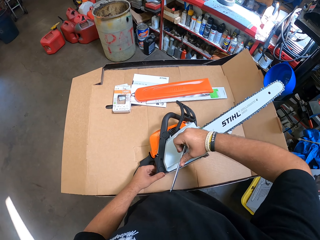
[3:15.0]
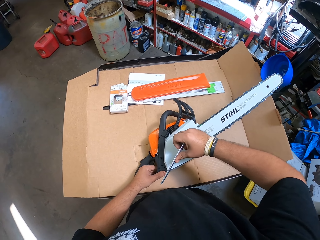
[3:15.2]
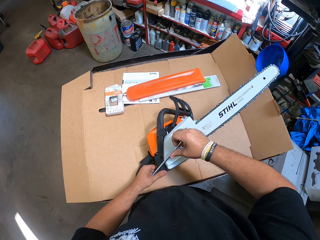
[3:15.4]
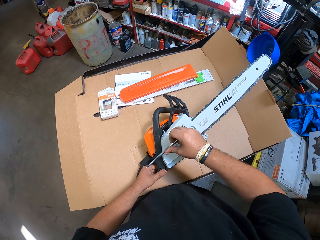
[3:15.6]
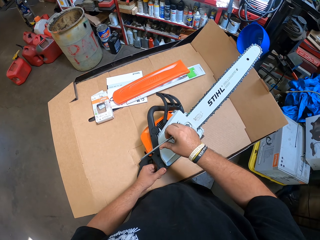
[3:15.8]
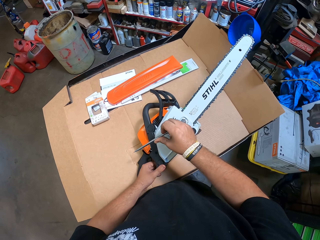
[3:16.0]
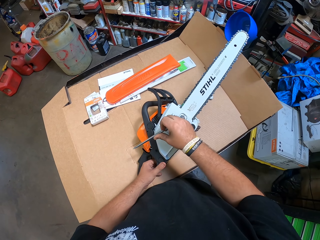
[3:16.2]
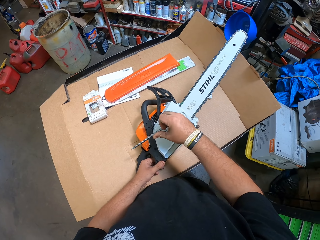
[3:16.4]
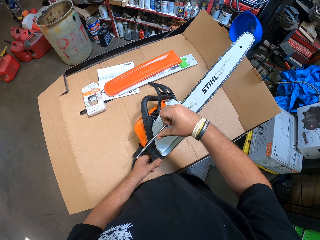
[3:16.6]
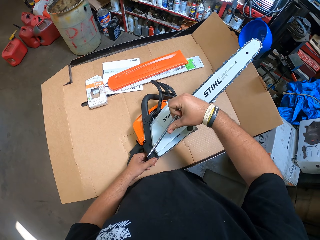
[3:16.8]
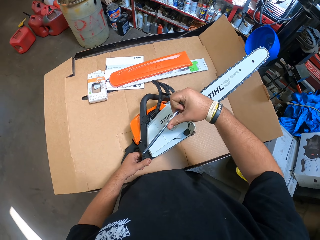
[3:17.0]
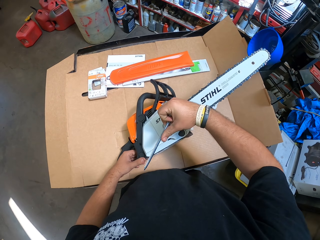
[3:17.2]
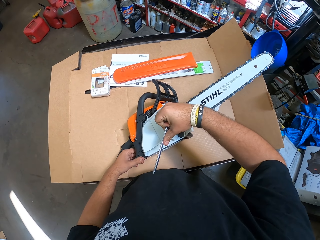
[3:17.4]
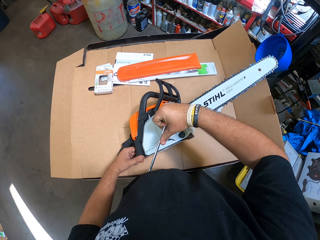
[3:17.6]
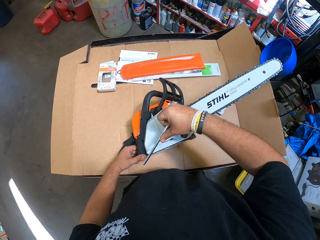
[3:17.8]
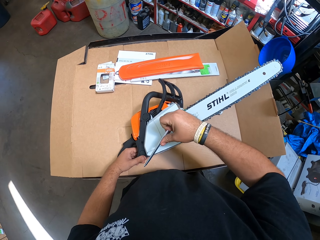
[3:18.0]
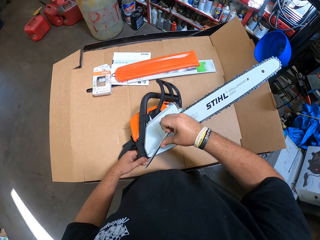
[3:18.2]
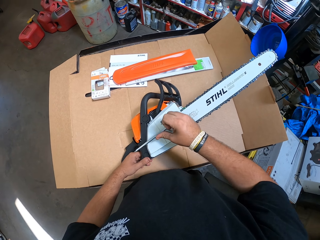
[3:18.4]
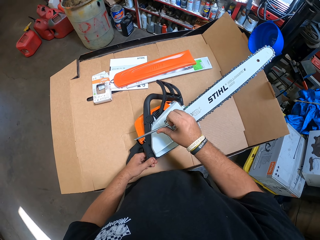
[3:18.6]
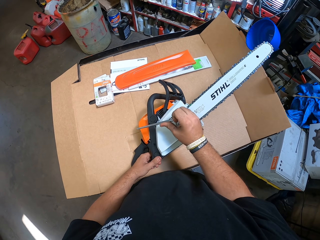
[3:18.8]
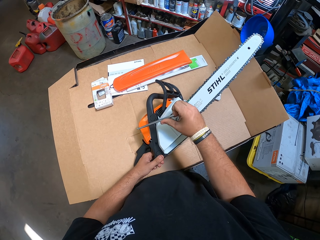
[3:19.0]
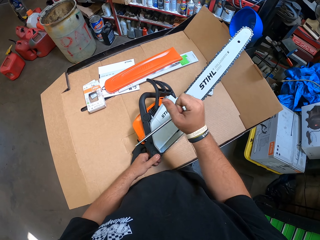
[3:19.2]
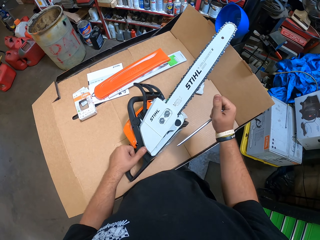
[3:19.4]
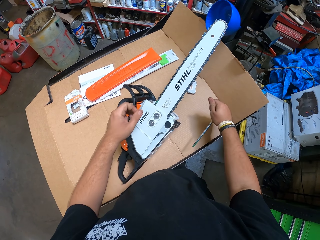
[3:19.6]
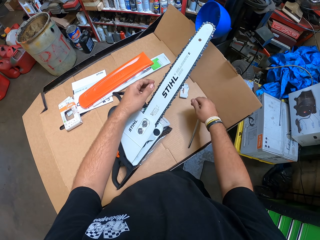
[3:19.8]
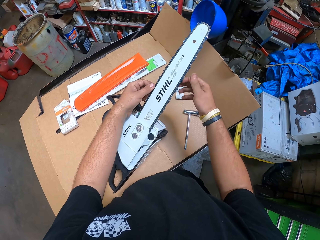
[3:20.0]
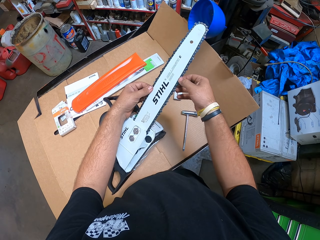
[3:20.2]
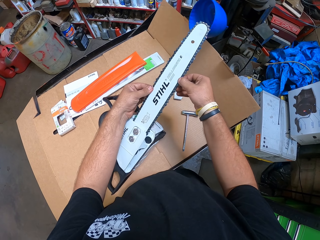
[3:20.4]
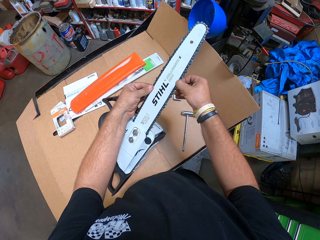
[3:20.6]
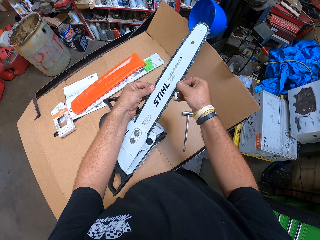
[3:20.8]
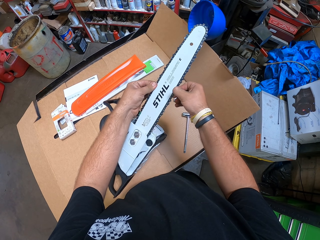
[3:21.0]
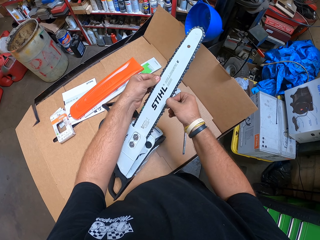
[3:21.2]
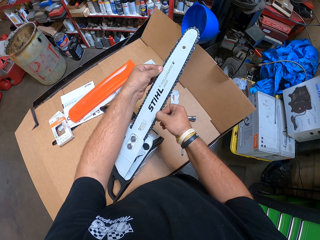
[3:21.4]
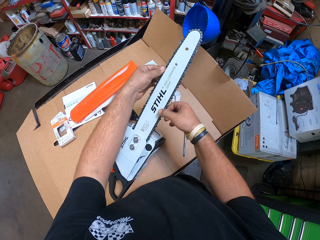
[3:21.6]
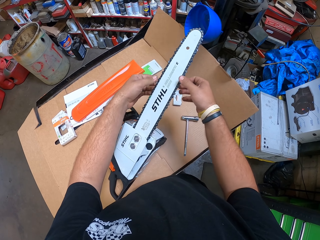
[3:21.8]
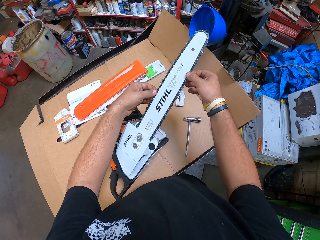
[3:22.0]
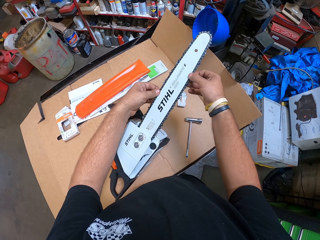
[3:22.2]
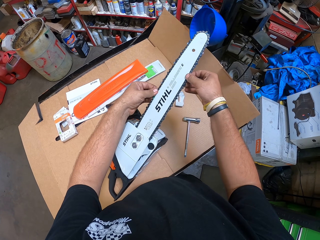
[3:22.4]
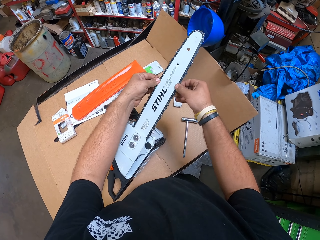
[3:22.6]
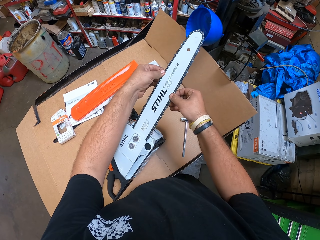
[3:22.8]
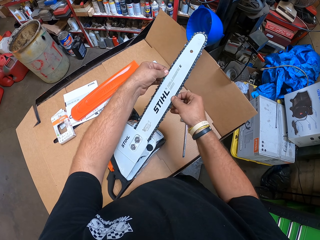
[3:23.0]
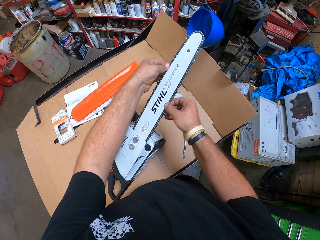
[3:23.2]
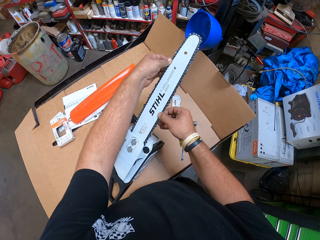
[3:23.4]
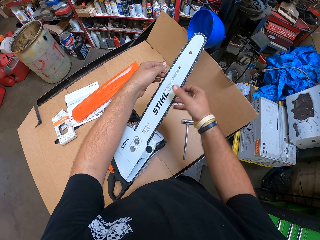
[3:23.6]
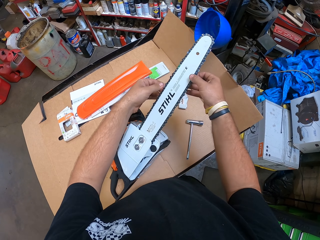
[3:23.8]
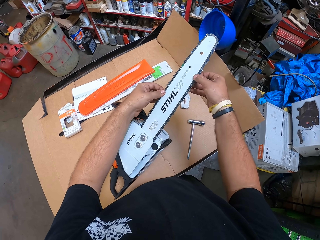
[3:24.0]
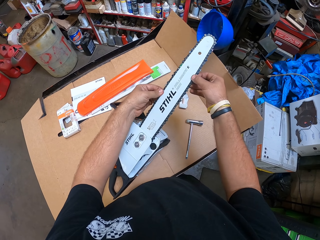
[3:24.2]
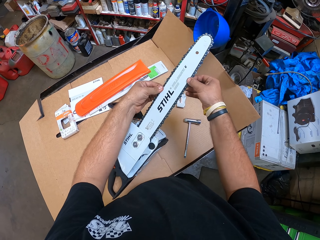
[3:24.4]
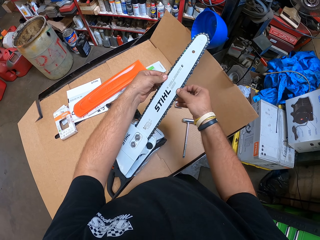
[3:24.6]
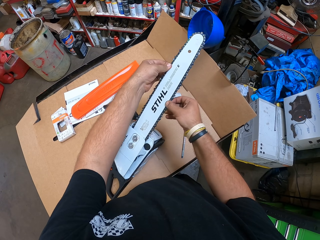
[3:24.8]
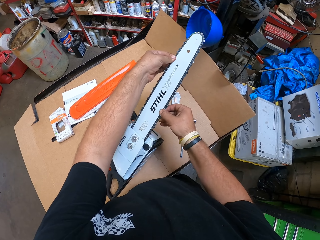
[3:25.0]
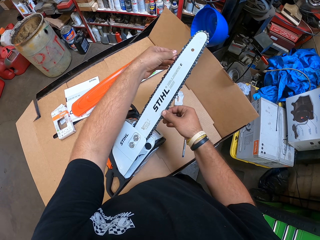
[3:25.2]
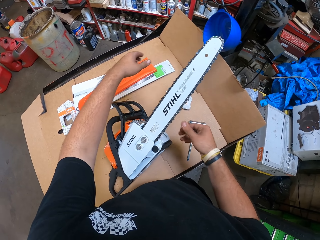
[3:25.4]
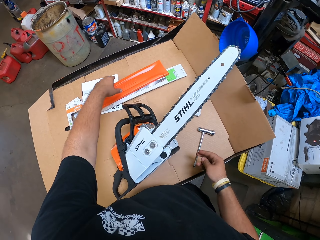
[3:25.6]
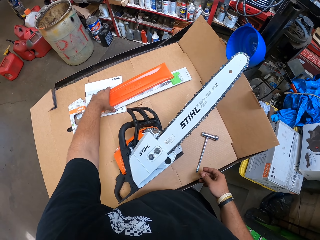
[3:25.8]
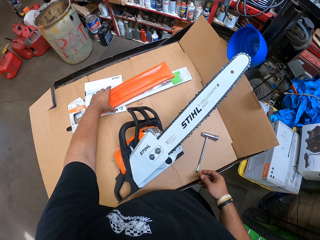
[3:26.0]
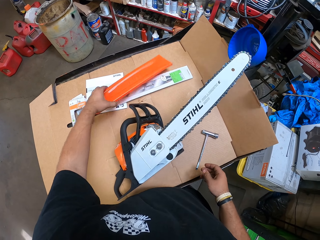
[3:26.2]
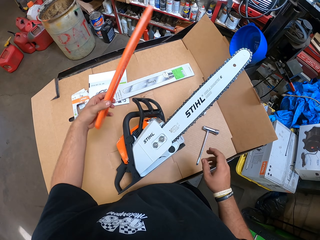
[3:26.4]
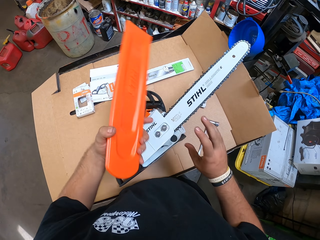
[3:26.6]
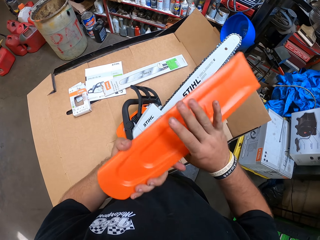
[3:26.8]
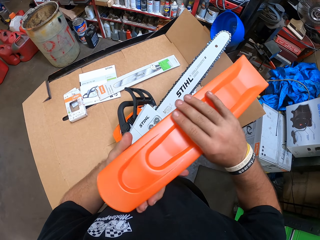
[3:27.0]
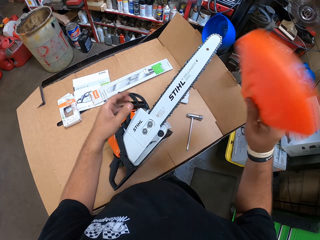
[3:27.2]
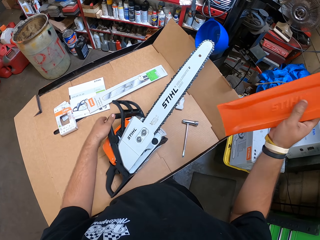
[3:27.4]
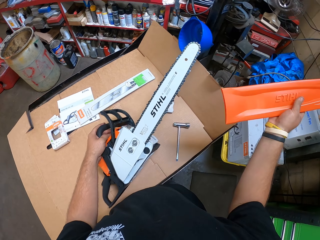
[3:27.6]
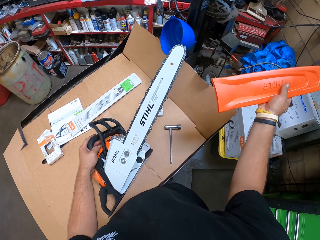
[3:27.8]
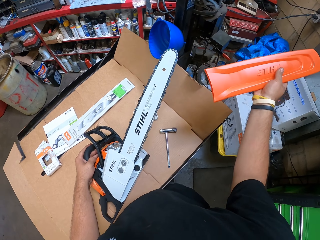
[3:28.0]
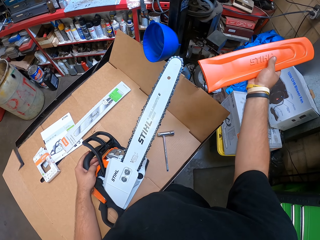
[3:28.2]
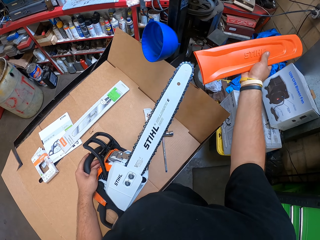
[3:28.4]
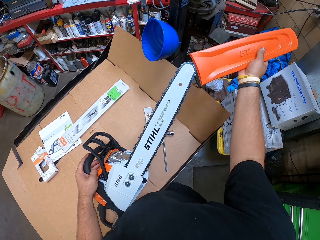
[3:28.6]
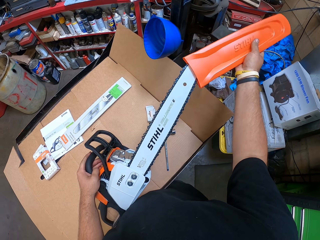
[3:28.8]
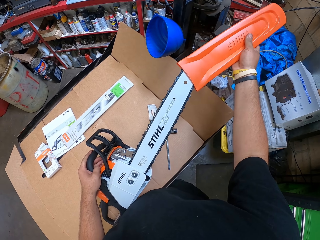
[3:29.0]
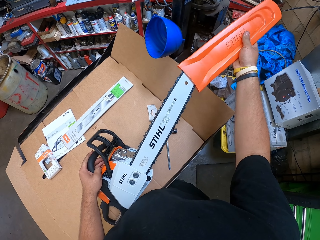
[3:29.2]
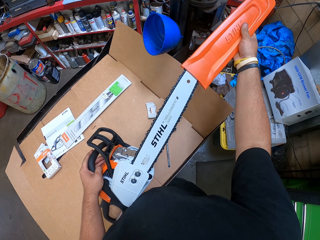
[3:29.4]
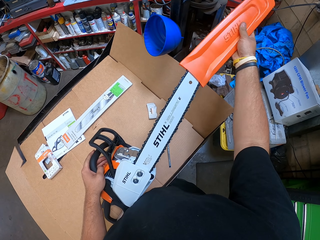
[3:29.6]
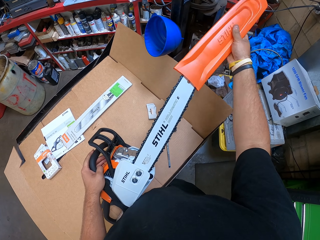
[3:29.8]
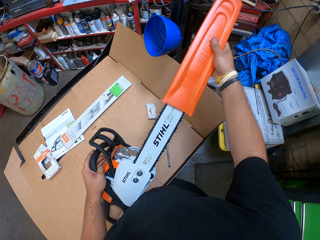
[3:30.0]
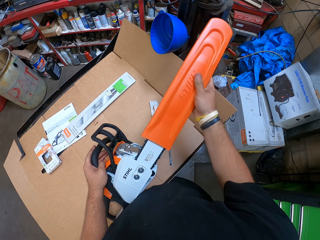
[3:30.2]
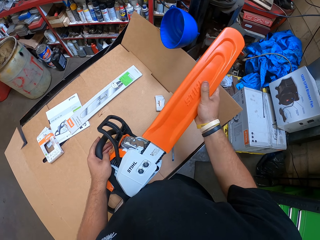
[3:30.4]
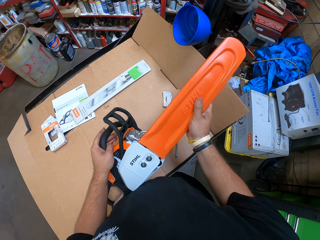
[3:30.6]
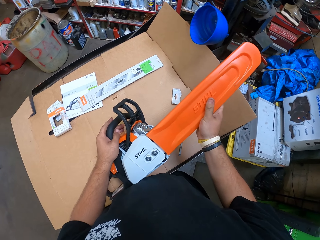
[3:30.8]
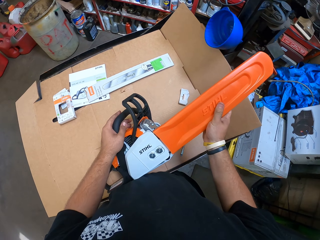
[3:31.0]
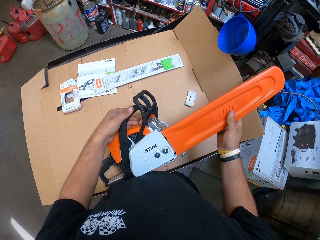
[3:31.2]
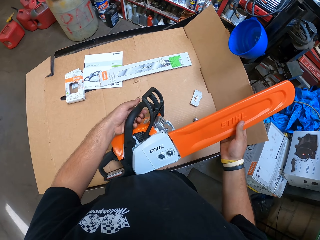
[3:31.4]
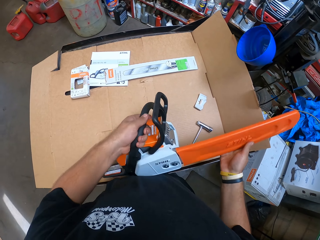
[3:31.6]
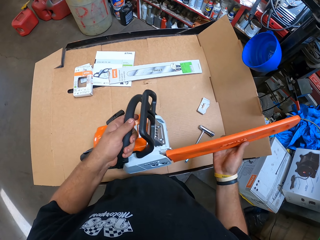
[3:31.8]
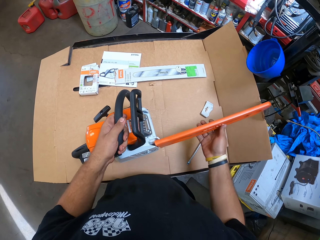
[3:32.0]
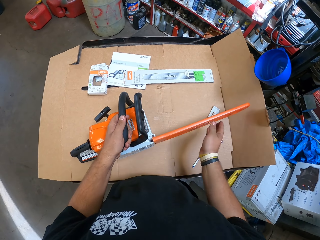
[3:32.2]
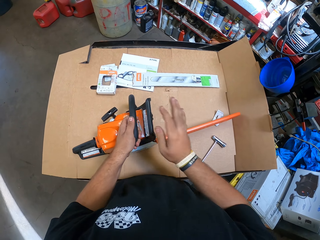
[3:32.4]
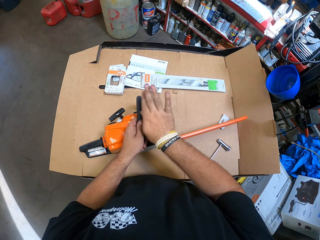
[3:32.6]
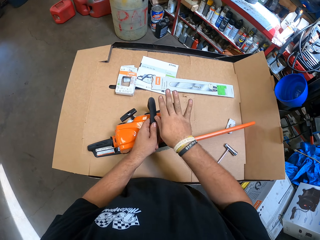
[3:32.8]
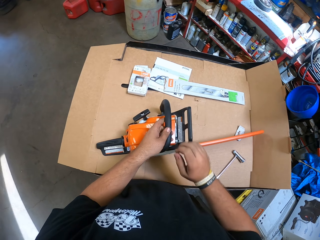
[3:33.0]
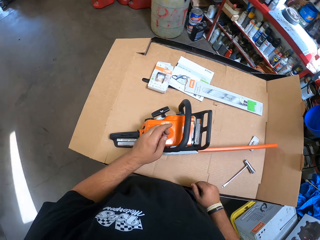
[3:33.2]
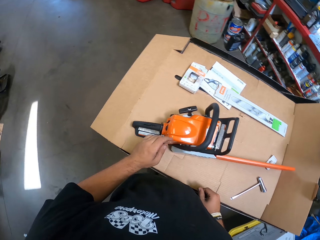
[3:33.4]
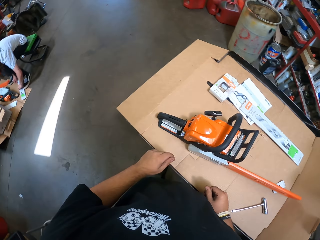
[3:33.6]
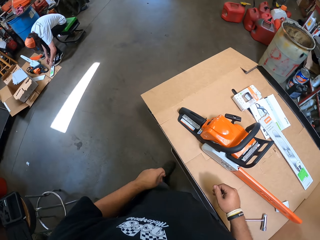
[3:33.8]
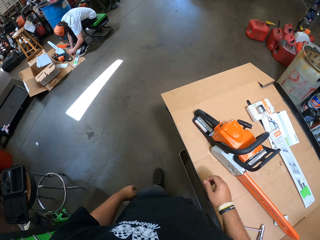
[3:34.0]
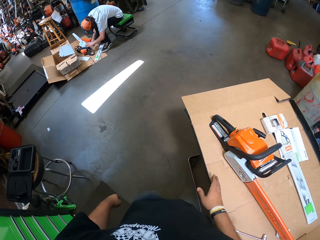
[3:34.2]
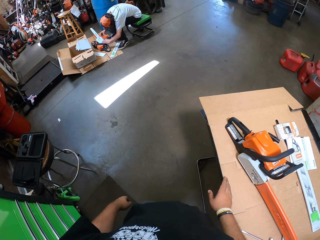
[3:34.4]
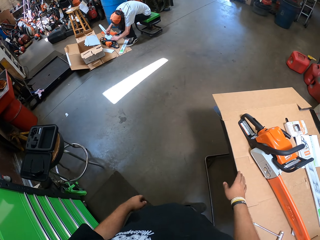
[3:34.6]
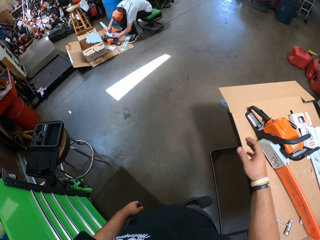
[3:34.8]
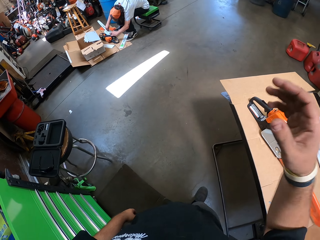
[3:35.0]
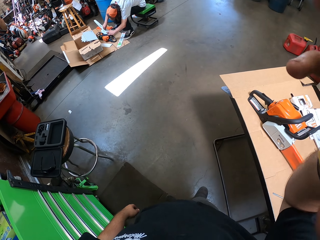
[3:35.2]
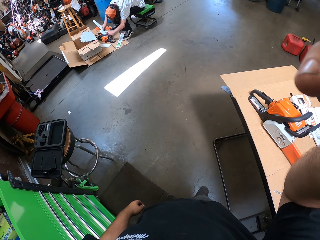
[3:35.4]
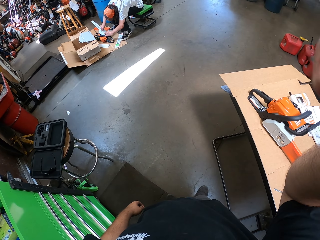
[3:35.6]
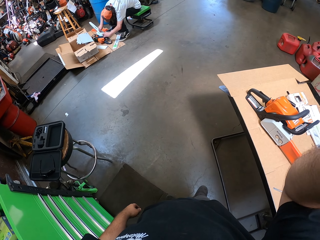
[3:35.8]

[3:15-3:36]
The camera wearer puts the socket spanner down. They roll the chain on the blade. They adjust the ring by hands. They take the blade cover from the left hand. They turn the handsaw machine. They insert the power saw blade inside the cover. They hold the power saw. They lift the handsaw machine. They put the power saw on top of the carton. They hit the power saw top. They step a few steps back. A man affixes parts of the power saw. The camera wearer turns around. They adjust the camera.
